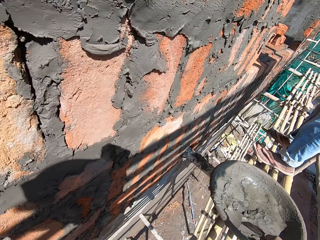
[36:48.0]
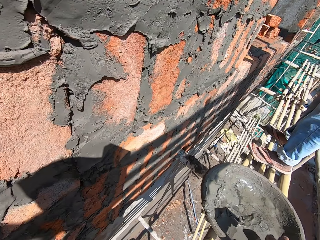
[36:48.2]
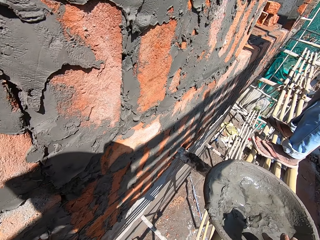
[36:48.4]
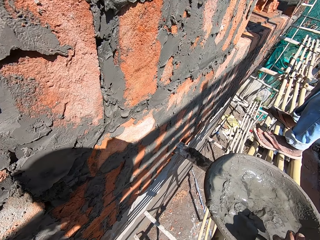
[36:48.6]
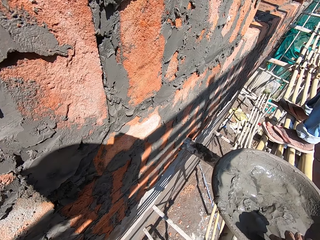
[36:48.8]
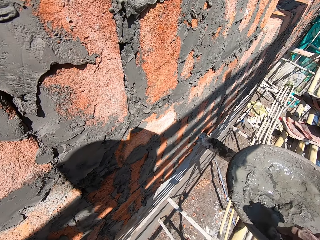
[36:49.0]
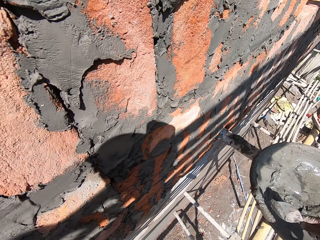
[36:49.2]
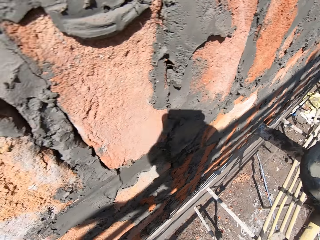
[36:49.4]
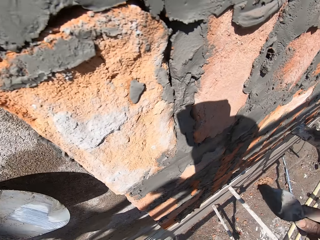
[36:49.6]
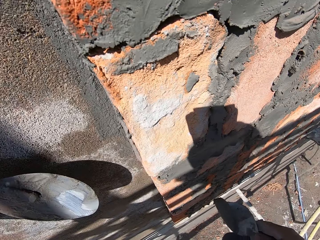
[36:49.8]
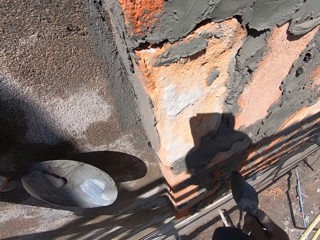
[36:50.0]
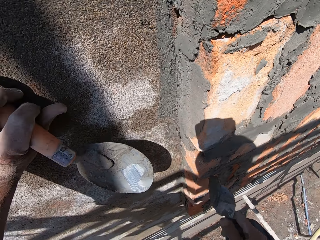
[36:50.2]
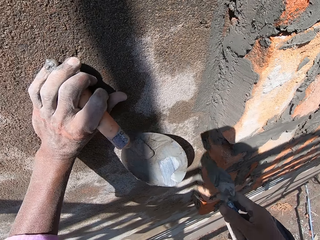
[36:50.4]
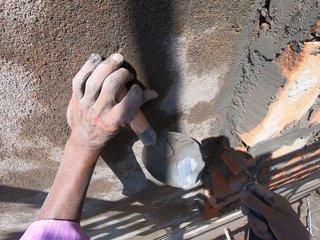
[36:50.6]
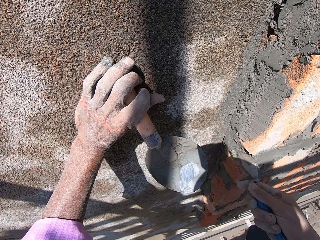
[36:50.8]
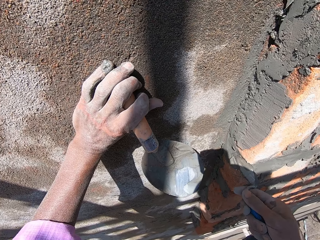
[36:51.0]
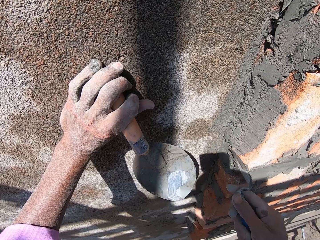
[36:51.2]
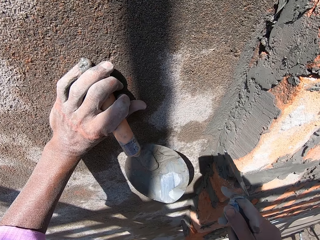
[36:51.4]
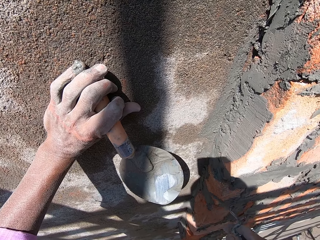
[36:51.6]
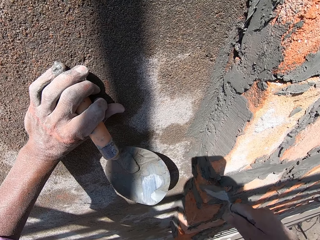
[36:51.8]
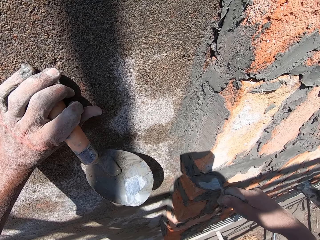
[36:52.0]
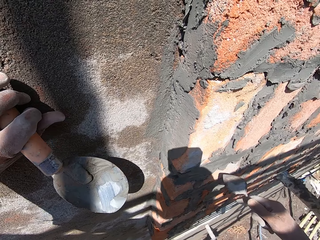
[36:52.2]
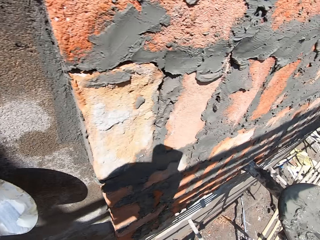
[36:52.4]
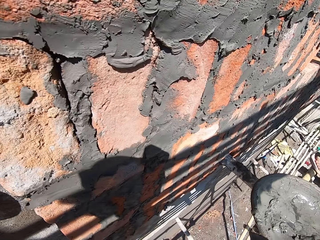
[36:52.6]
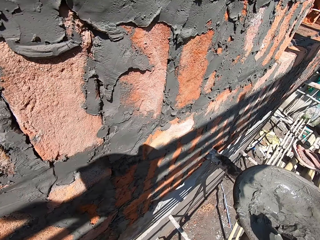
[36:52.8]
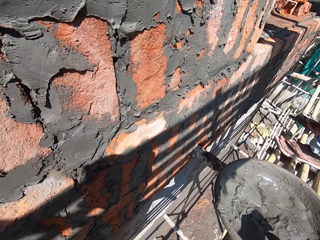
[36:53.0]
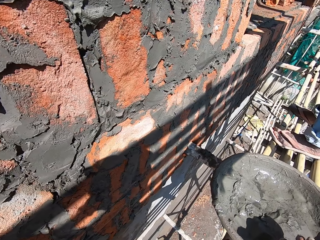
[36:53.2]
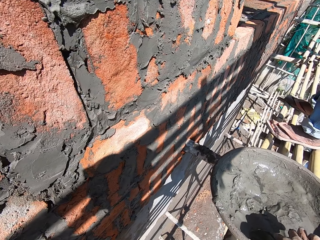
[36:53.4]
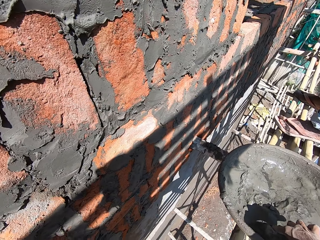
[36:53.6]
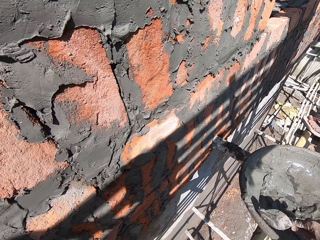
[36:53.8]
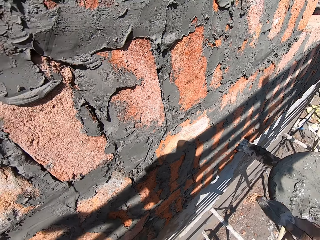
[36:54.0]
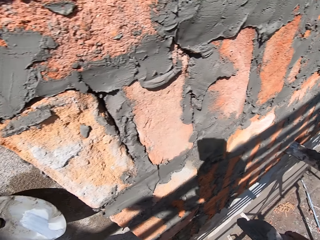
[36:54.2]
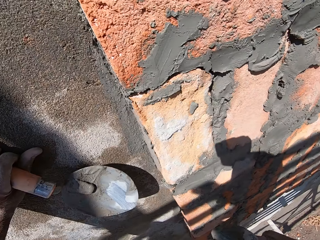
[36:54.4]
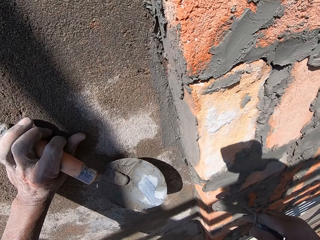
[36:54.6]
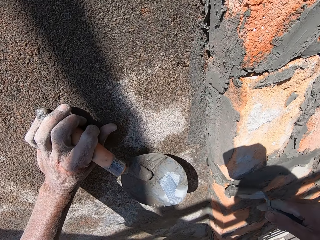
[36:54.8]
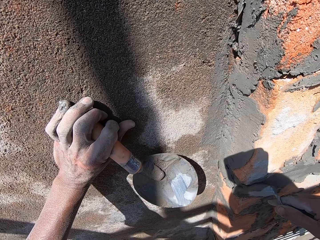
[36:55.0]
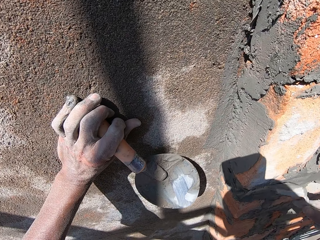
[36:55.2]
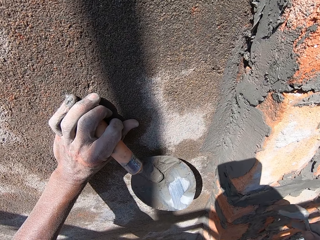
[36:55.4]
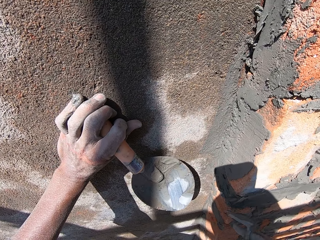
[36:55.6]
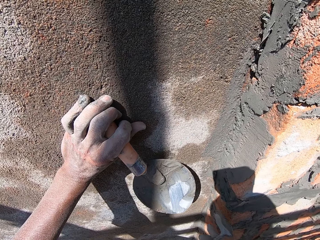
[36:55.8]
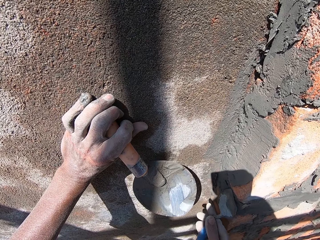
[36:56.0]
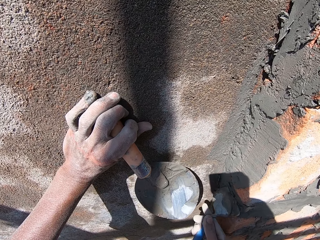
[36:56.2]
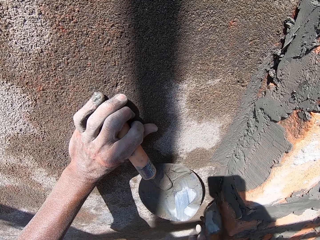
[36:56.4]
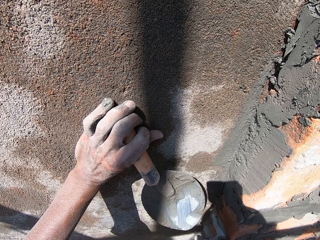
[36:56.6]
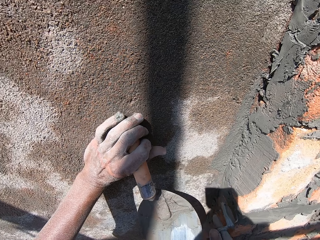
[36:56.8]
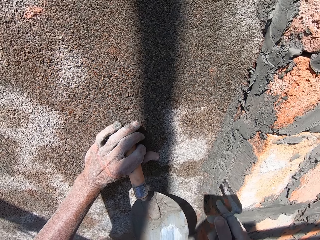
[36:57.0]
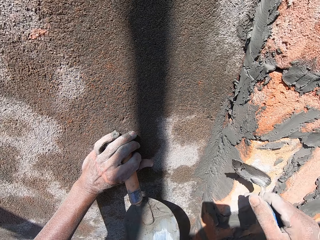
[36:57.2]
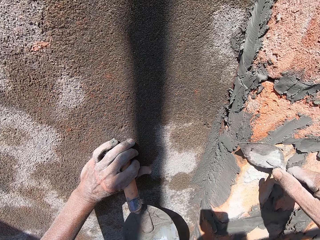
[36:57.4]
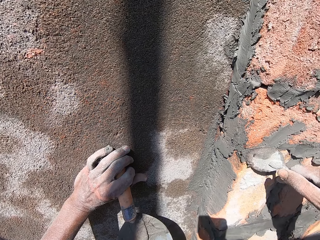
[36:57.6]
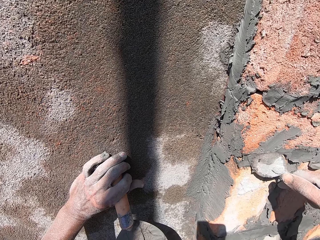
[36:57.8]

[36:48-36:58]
The camera wearer scoops the mortar from the pan on the wooden platform with the trowel in his right hand. He dialogues with a man. He holds the trowel with the left hand. He plasters the brick at the wall with the mortar on the trowel in his right hand. He scoops some mortar from the pan on the wooden platform with the trowel in his right hand. The man converses with the camera wearer. The camera wearer holds the trowel with the left hand. He plasters the brick at the wall with the mortar on the trowel in his right hand.

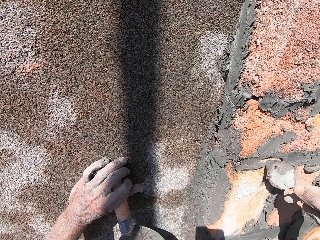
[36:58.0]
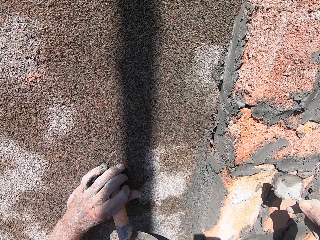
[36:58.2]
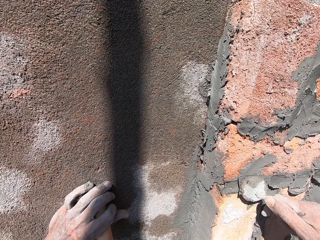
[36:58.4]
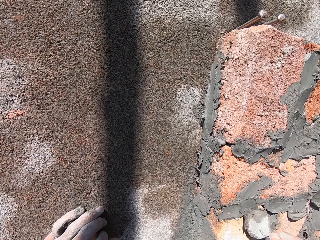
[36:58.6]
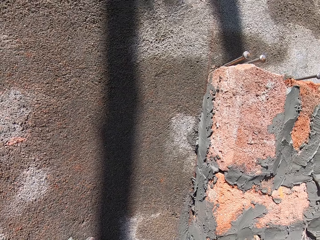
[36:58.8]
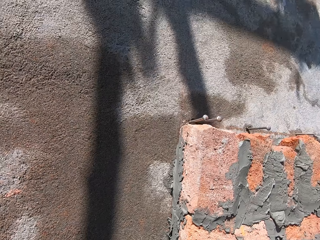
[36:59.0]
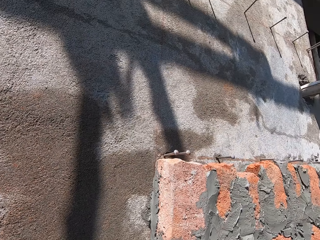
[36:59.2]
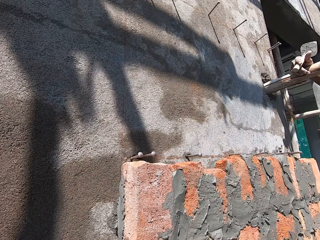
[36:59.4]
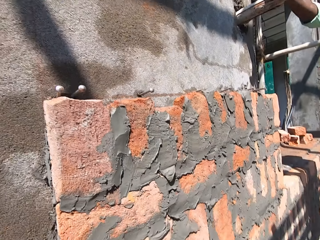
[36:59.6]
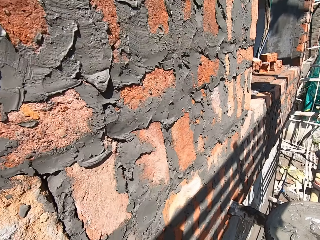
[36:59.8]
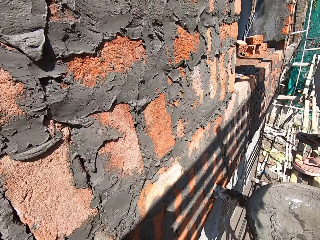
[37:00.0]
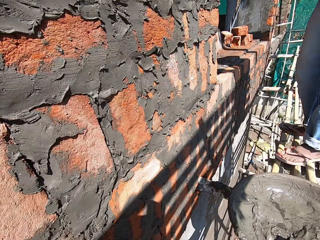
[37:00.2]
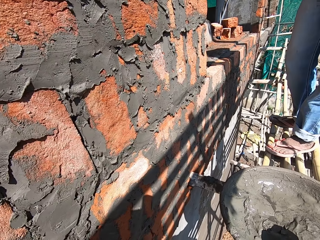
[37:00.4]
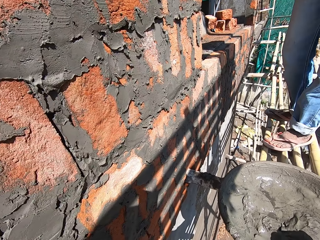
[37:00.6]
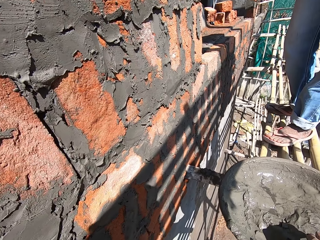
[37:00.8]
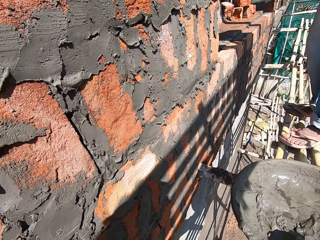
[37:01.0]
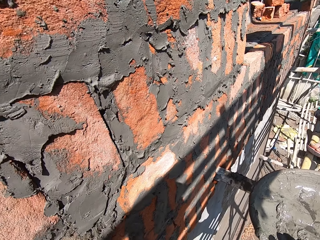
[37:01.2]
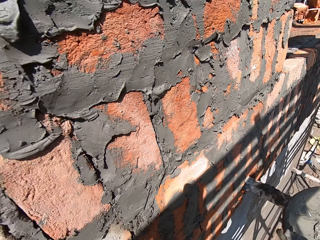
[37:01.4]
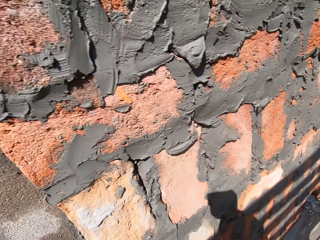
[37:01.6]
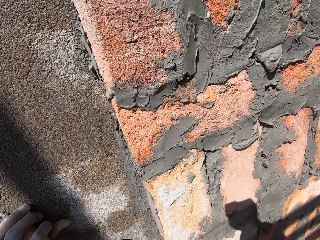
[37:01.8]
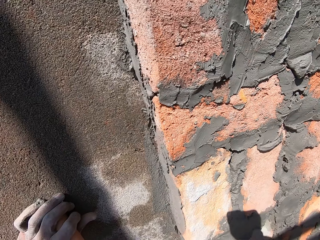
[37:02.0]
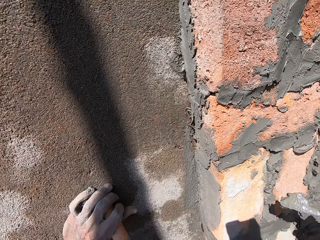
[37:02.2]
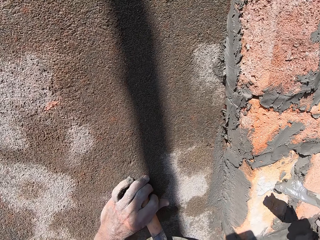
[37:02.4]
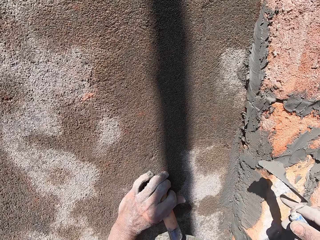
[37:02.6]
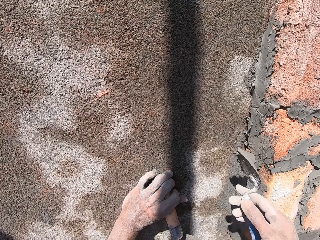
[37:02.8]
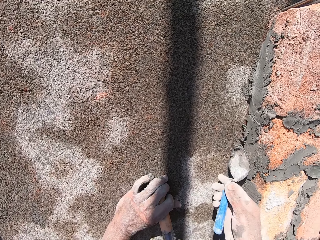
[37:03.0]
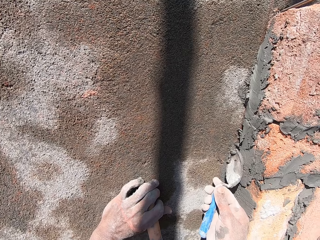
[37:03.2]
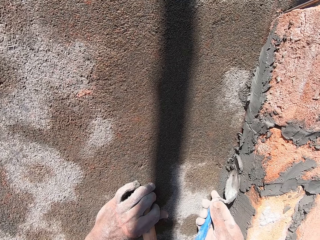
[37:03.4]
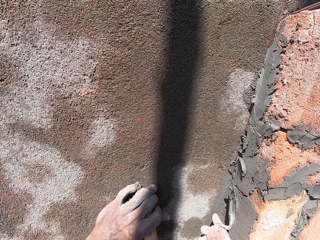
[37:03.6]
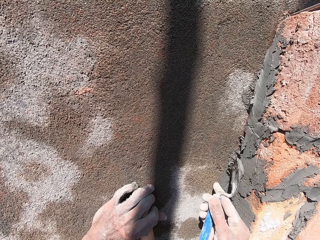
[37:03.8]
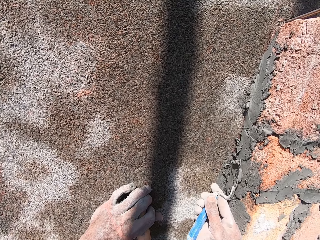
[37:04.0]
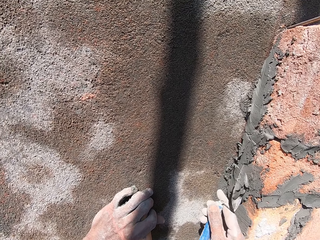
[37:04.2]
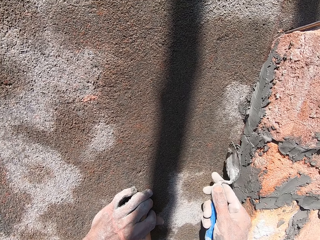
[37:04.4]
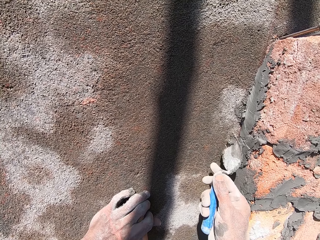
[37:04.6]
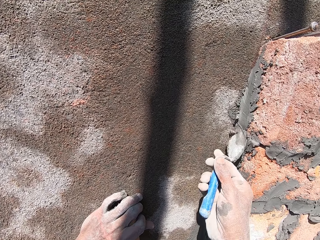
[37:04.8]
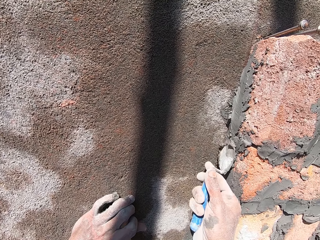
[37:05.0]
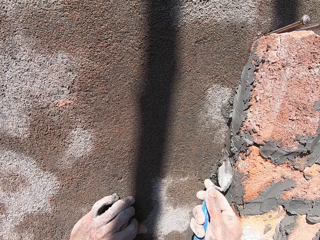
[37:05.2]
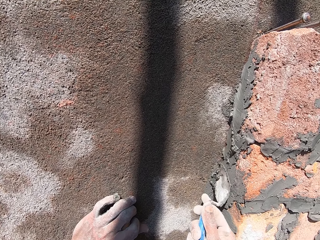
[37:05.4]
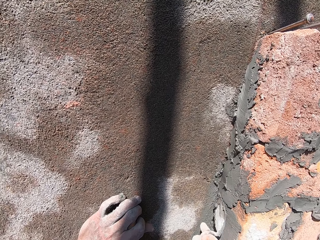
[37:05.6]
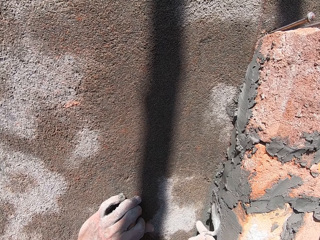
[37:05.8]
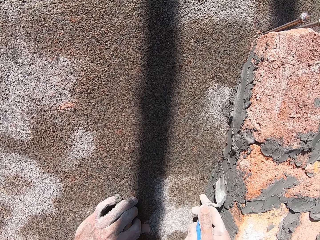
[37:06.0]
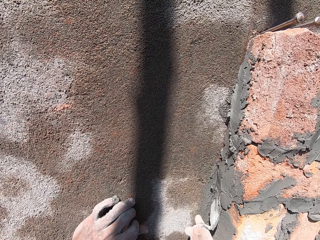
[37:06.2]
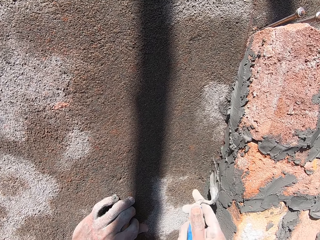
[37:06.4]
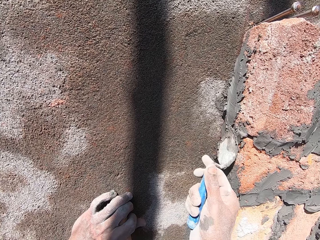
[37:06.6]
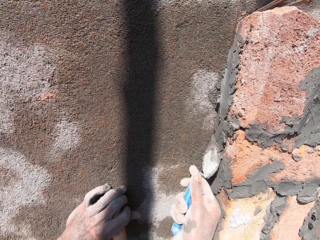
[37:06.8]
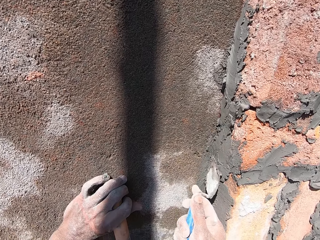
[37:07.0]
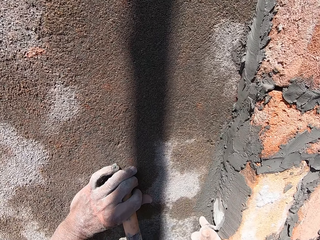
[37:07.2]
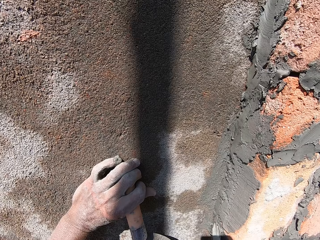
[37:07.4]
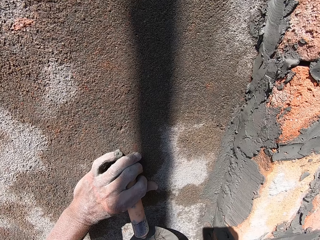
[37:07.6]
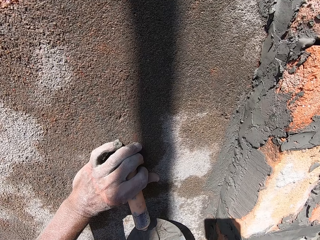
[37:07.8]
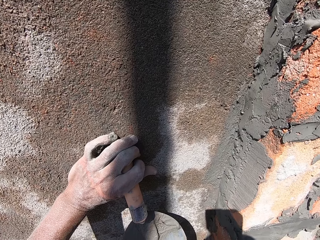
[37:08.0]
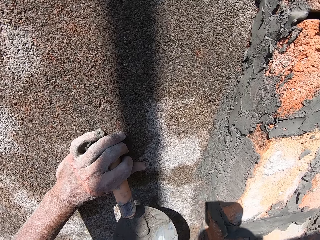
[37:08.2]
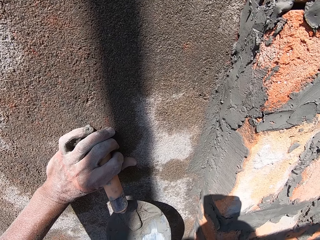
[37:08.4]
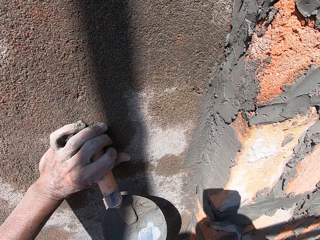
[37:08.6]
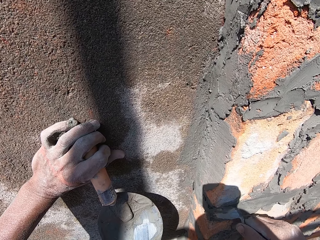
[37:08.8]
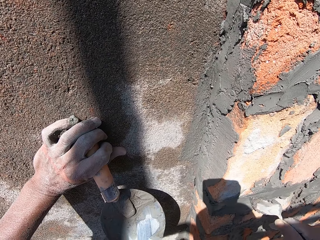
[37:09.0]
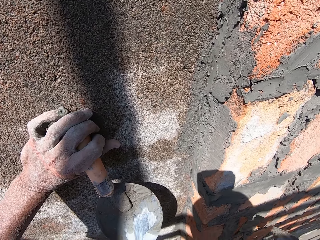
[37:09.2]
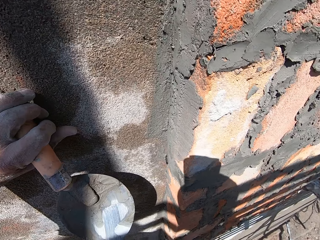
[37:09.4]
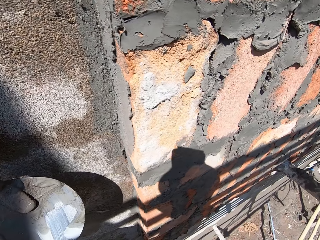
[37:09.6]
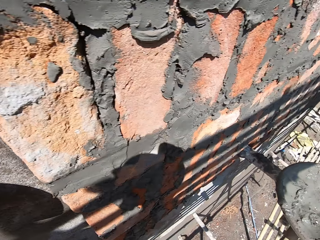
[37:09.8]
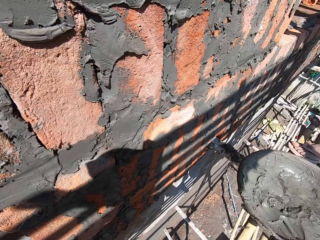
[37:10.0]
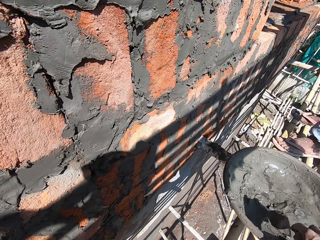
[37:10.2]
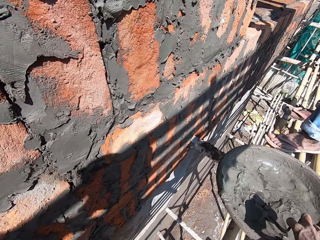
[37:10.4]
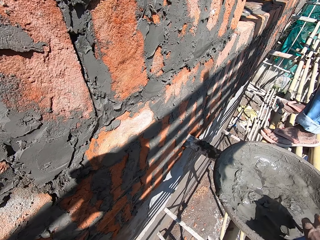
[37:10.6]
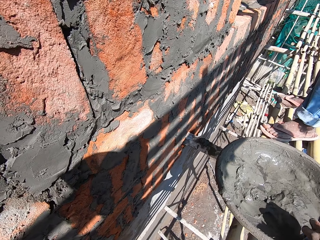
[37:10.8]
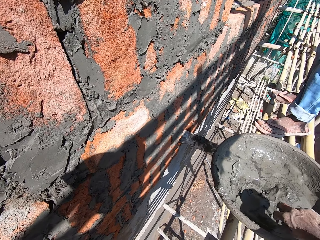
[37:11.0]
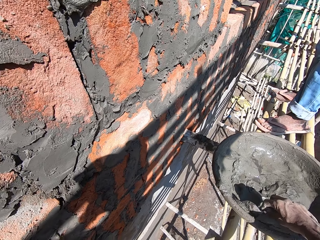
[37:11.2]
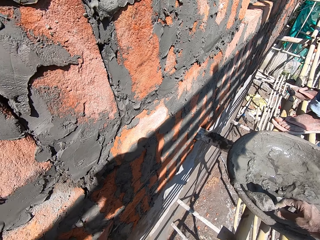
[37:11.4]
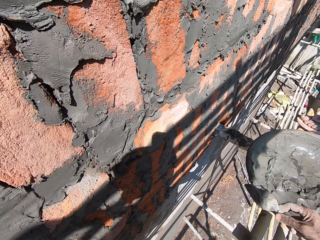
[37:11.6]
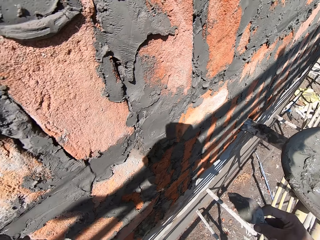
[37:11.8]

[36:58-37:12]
The camera wearer plasters the brick at the wall with the mortar on the trowel in his right hand. He looks at the bricks. He scoops the mortar from the pan on the wooden platform with the trowel in his right hand. He holds the trowel with the left hand. He plasters the brick at the wall with the mortar on the trowel in his right hand. He plasters the brick at the wall with the mortar on the trowel in his right hand again. He scoops the mortar from the pan on the wooden platform with the trowel in his right hand.
